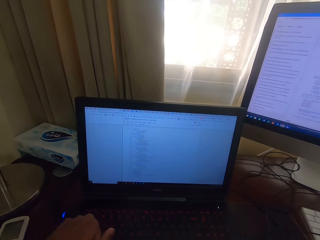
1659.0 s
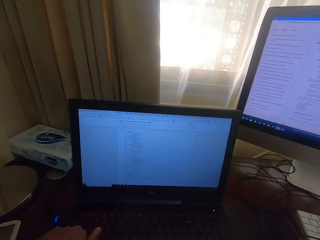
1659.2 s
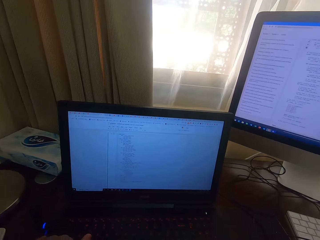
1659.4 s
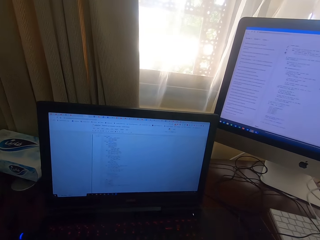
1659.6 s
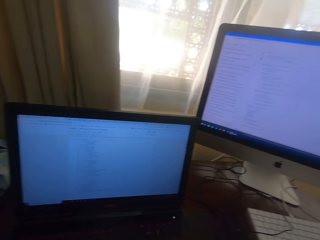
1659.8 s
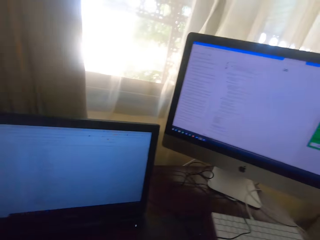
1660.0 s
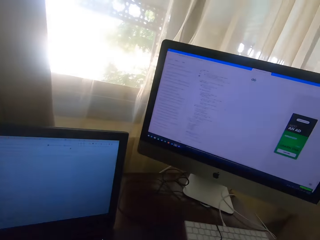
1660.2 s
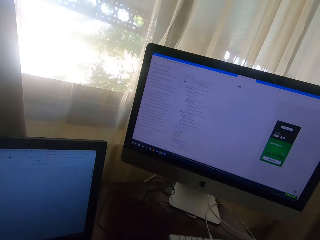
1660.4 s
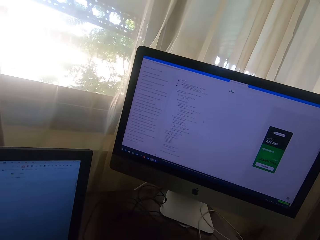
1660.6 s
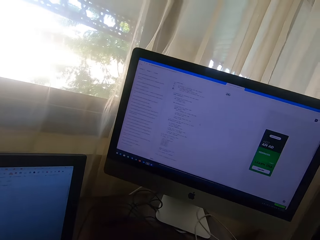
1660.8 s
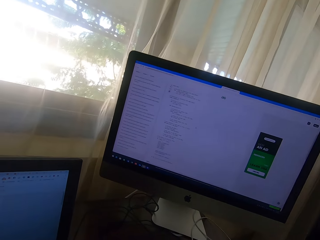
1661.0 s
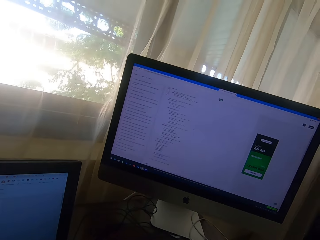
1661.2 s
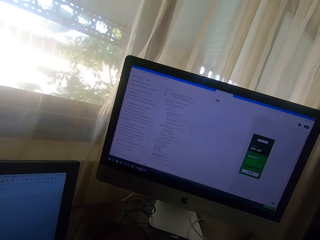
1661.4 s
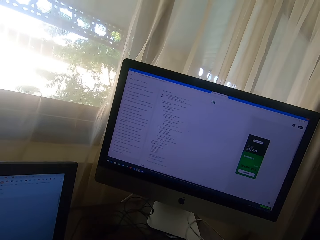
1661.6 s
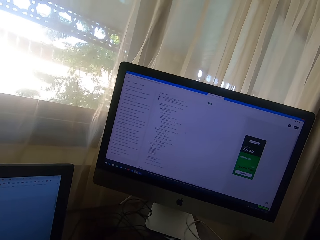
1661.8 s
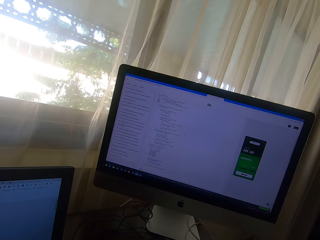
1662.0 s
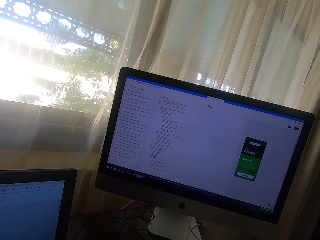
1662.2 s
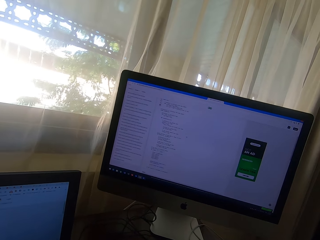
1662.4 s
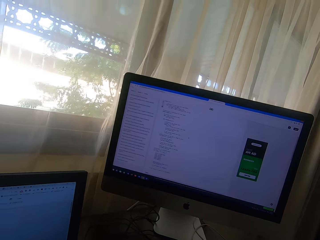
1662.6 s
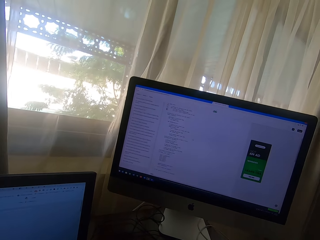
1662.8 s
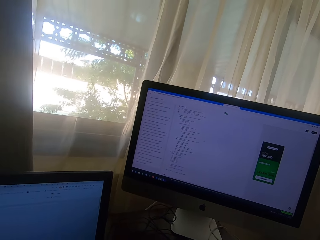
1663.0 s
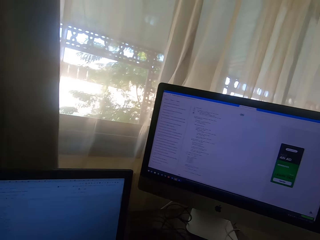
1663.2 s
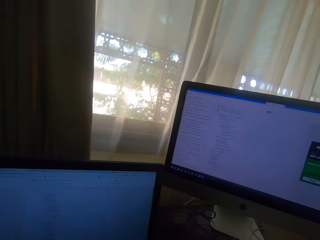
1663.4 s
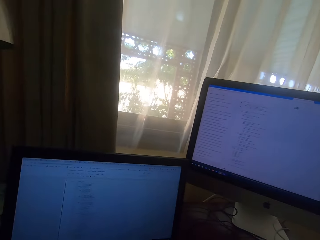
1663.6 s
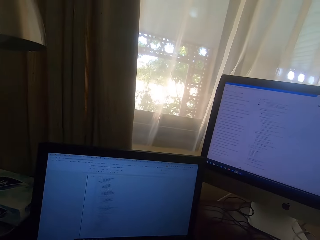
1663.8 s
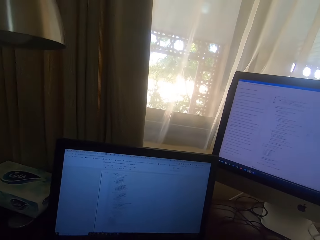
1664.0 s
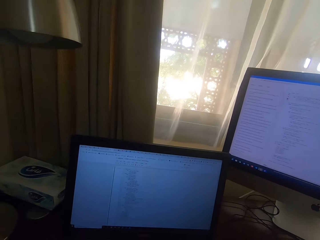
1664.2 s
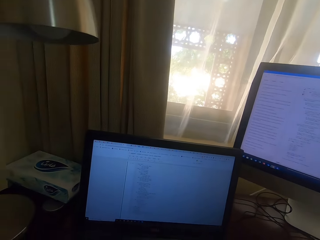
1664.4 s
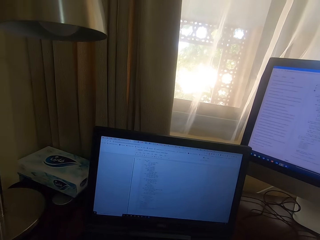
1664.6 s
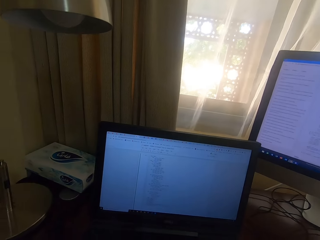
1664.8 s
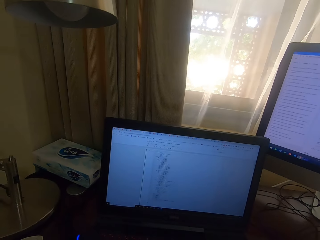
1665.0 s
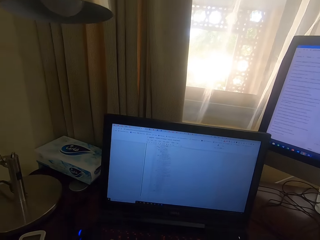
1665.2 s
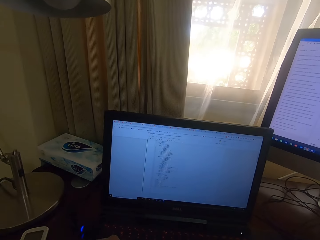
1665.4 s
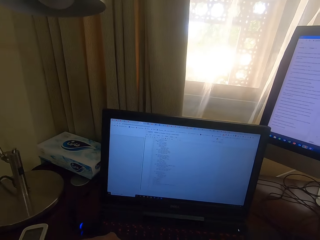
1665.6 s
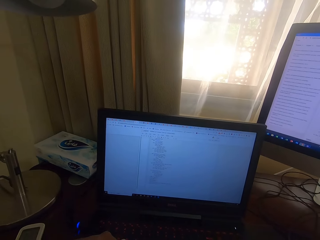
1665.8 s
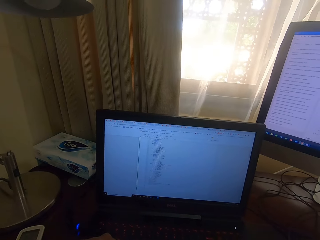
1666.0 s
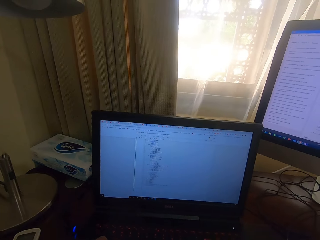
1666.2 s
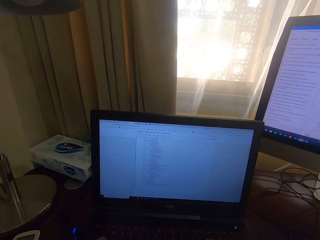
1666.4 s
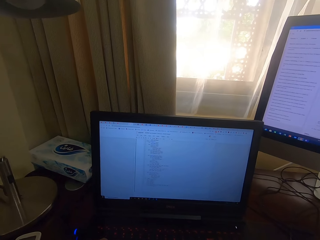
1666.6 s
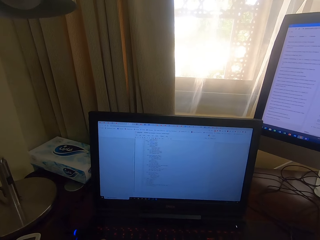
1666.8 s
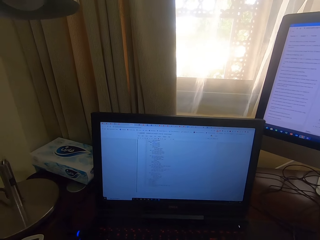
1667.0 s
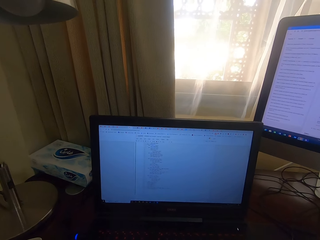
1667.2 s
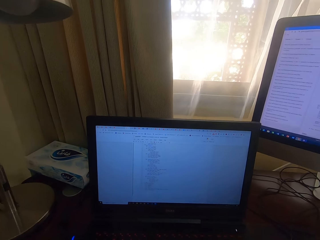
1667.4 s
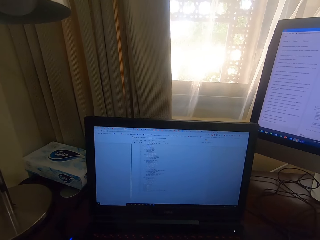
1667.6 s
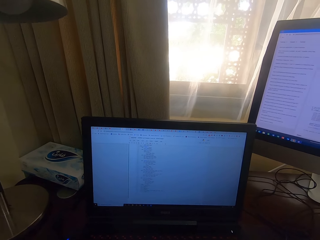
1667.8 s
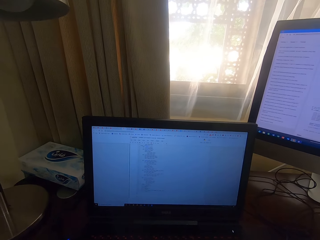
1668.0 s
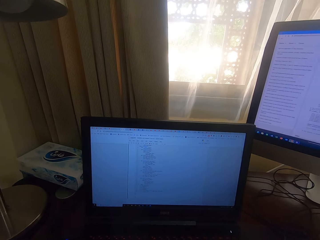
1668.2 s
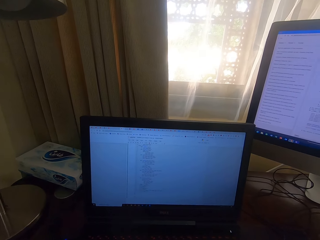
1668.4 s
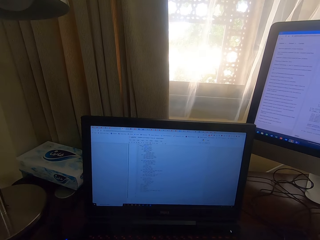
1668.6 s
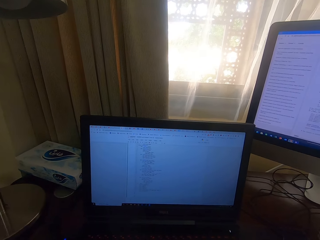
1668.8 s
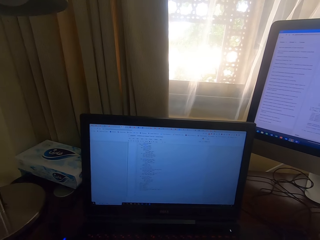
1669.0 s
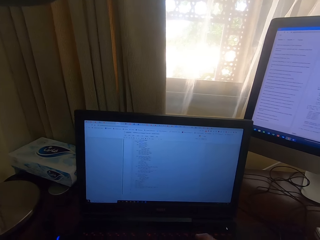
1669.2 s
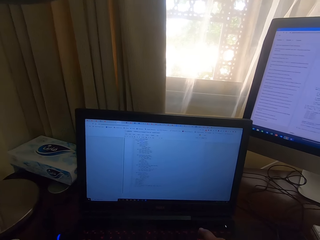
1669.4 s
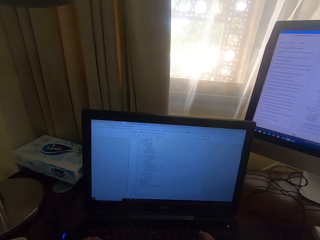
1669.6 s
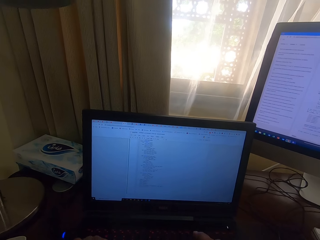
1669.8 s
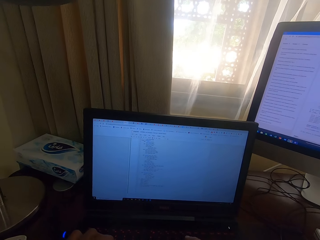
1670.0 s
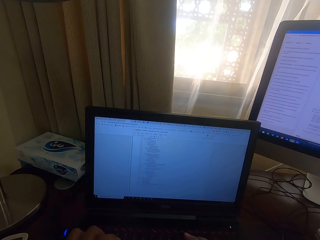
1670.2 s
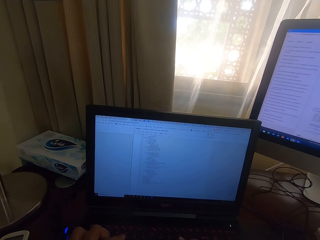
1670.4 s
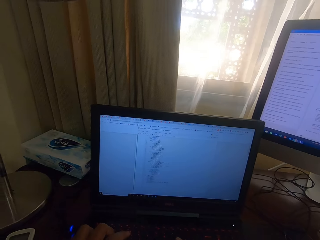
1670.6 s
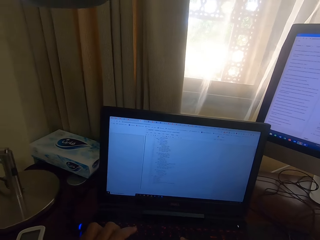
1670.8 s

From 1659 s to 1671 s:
The camera wearer looks at the desktop screen. They type on the laptop keyboard.

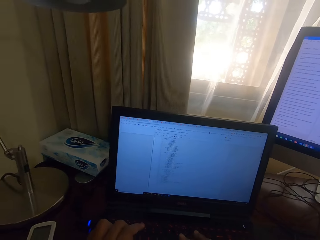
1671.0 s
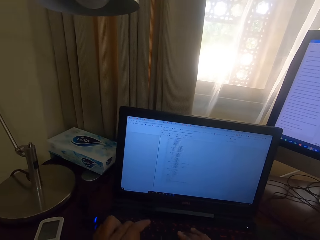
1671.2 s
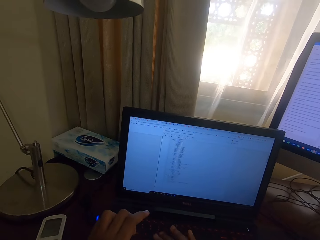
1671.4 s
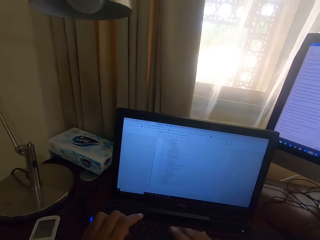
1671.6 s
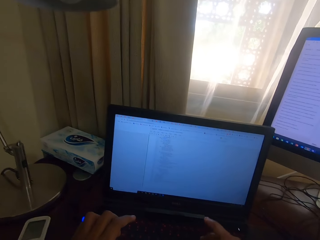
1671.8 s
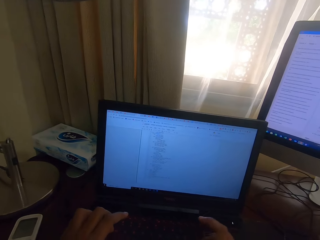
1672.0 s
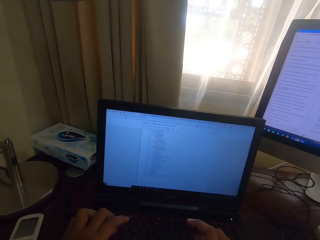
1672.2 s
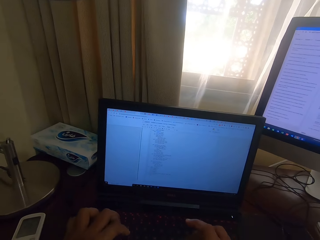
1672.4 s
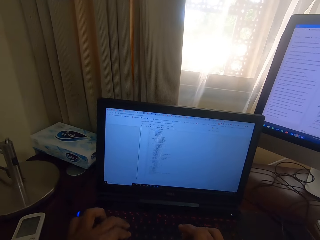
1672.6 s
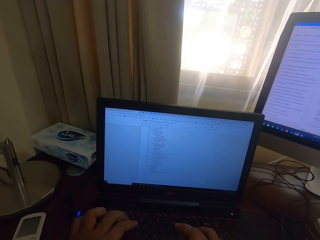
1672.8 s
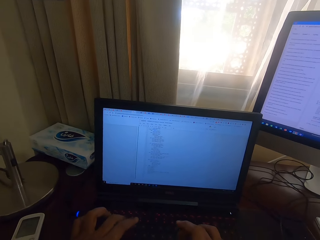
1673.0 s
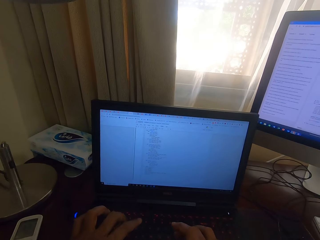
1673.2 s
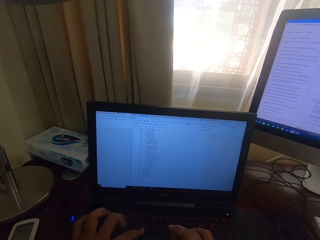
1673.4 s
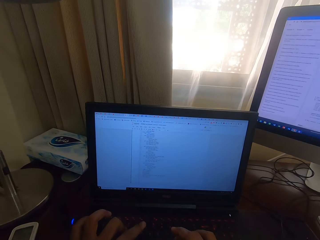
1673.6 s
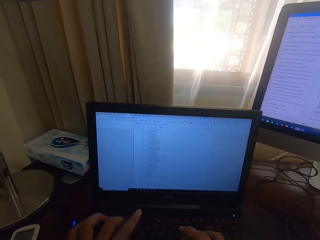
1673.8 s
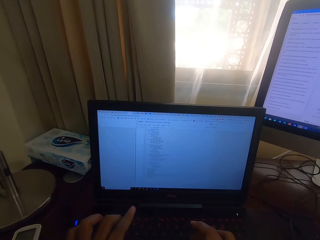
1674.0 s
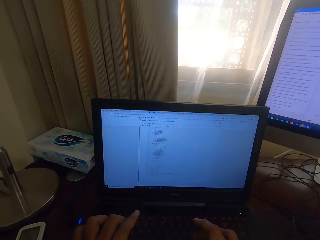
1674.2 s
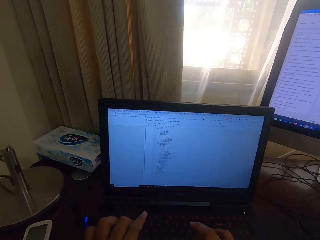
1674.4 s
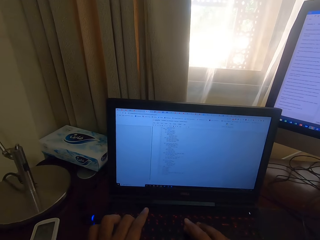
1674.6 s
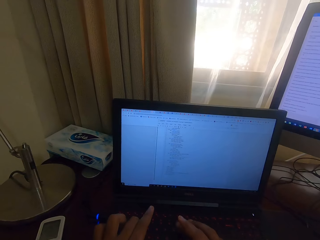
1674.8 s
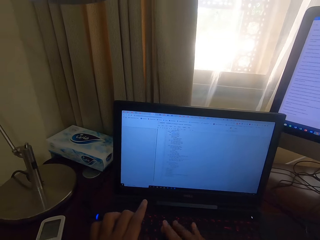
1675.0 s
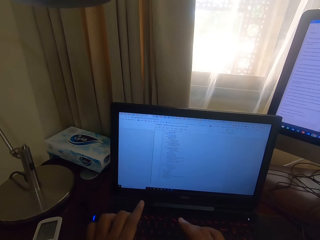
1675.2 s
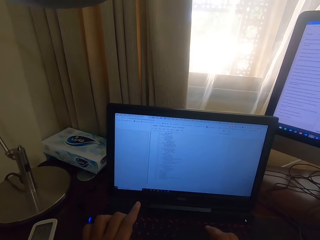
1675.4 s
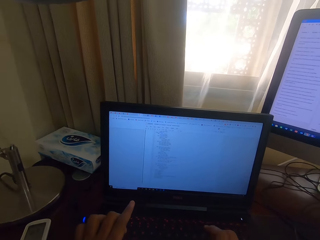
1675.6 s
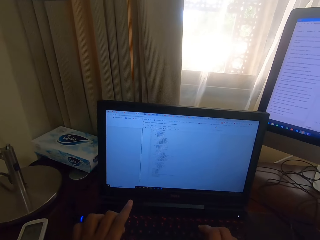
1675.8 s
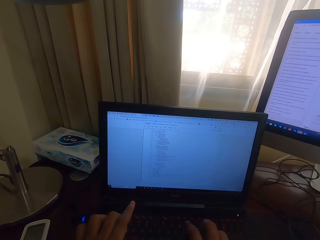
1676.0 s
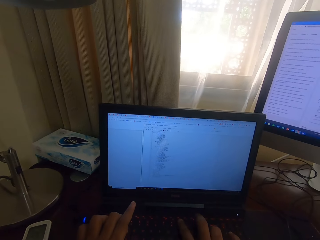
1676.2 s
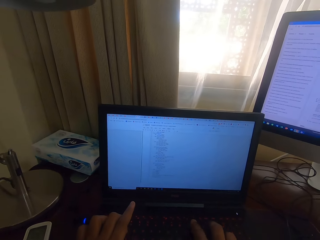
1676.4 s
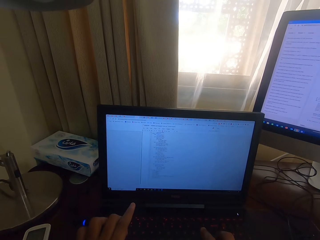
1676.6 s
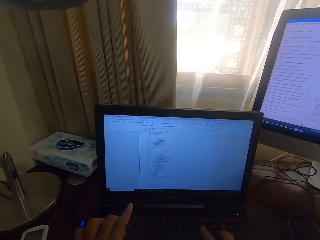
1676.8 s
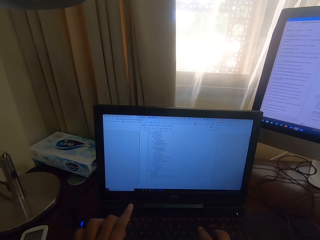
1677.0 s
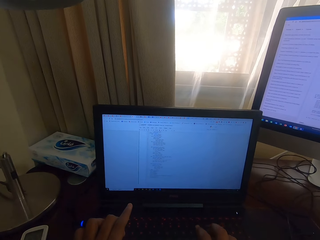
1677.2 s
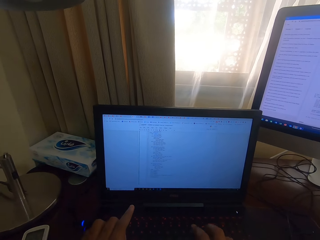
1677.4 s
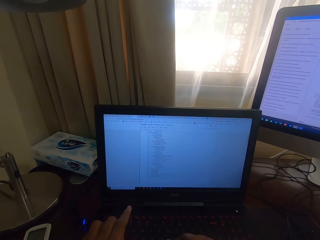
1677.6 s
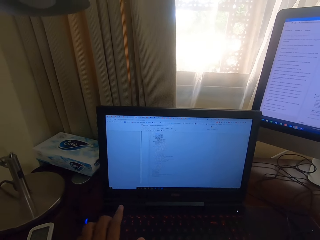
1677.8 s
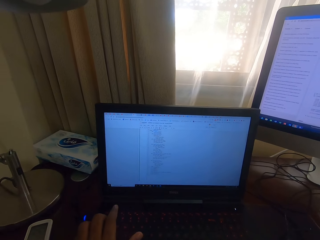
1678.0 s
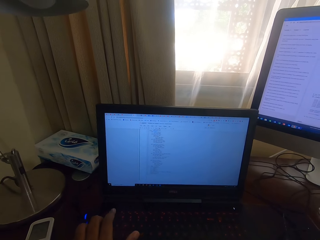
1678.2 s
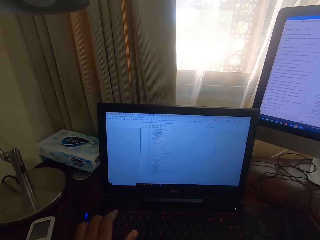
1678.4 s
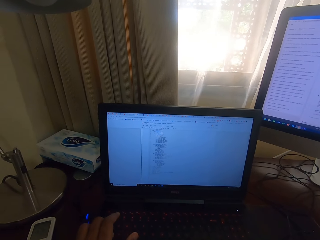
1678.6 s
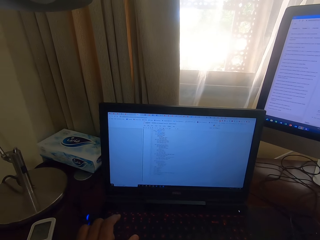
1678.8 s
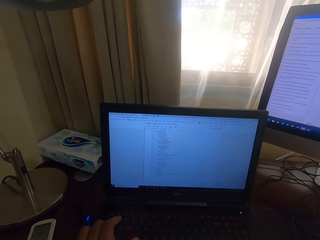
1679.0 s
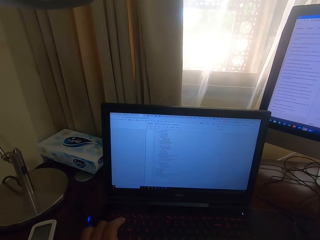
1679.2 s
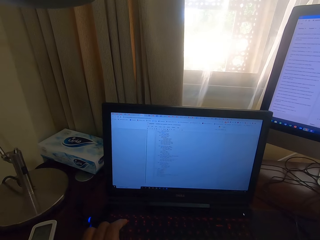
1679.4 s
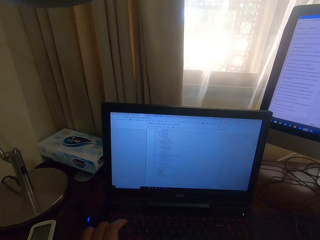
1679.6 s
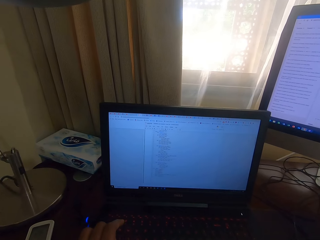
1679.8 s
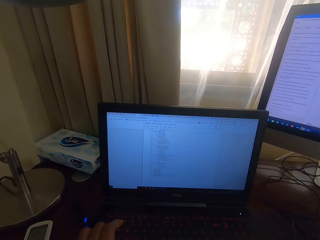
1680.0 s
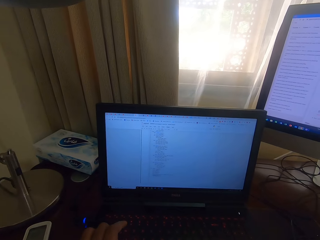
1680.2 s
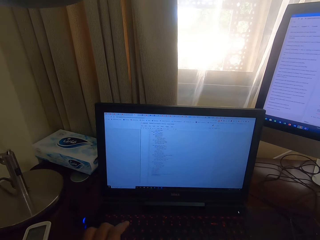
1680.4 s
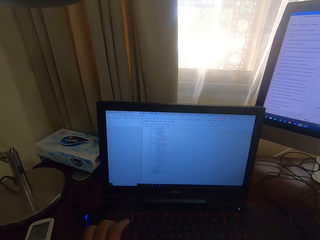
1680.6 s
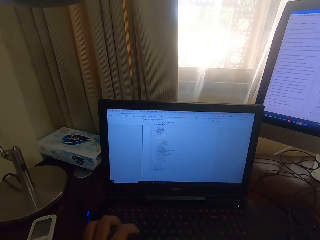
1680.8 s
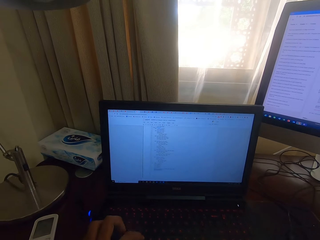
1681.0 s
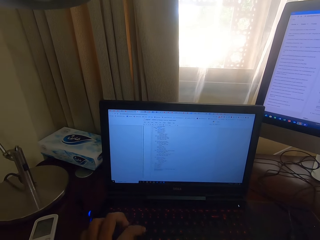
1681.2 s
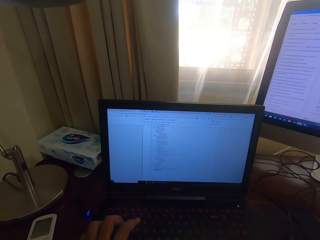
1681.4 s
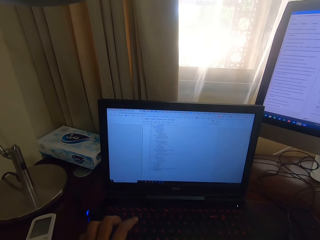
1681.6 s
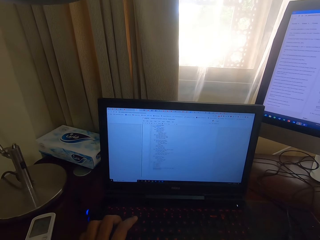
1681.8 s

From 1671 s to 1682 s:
The camera wearer looks at the machine.
